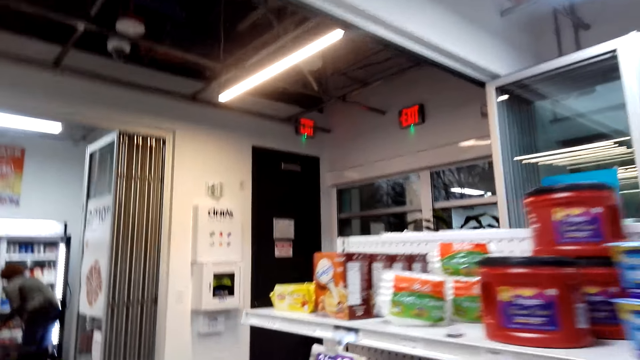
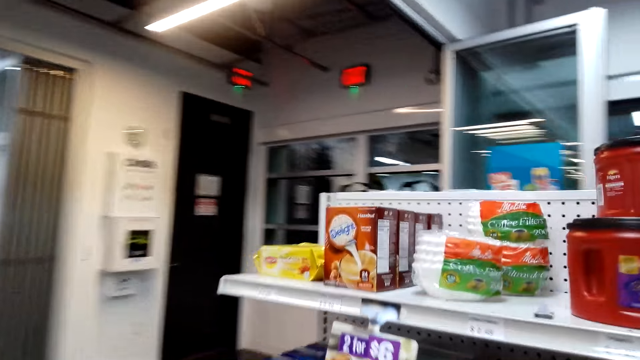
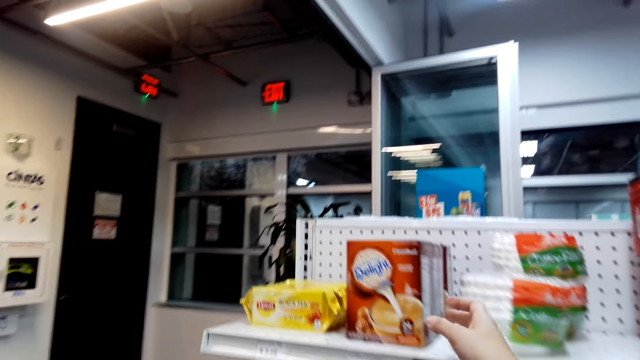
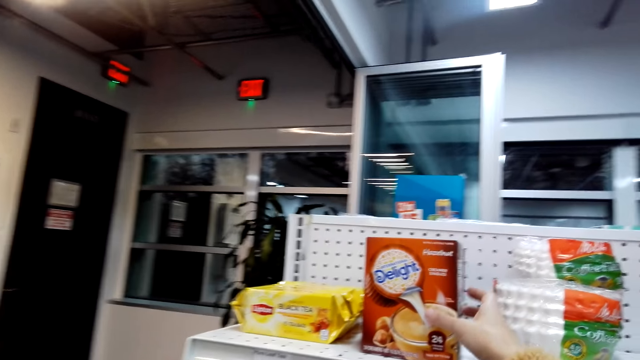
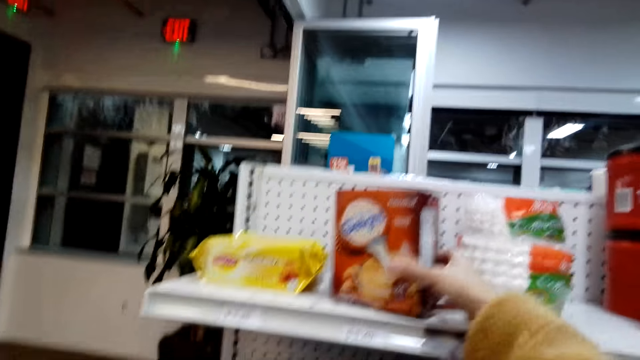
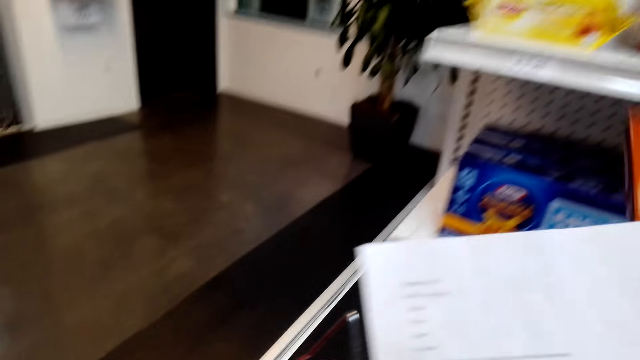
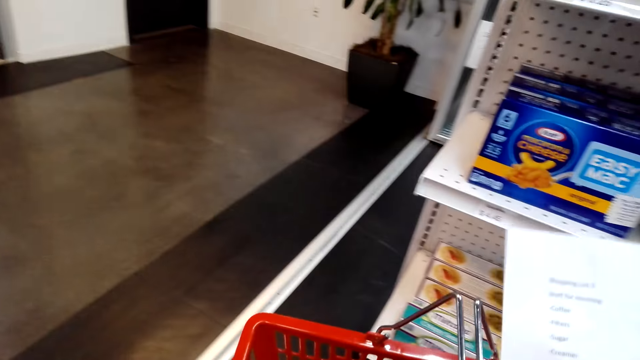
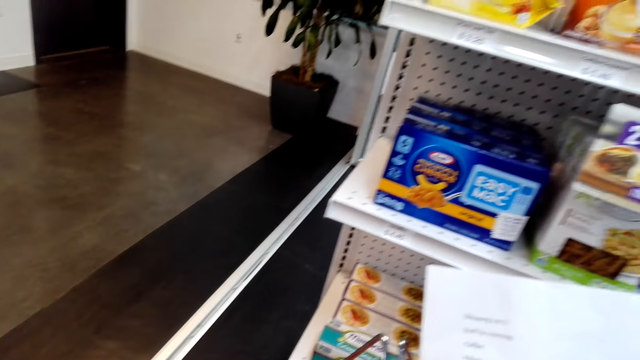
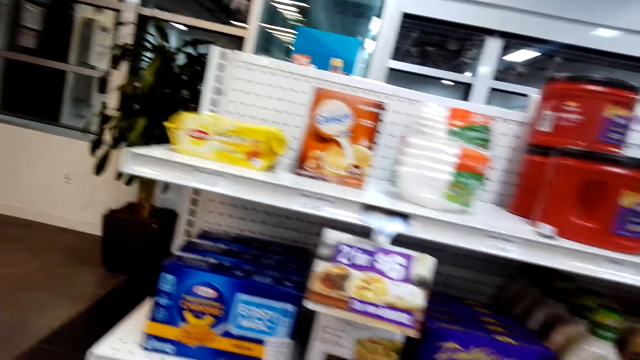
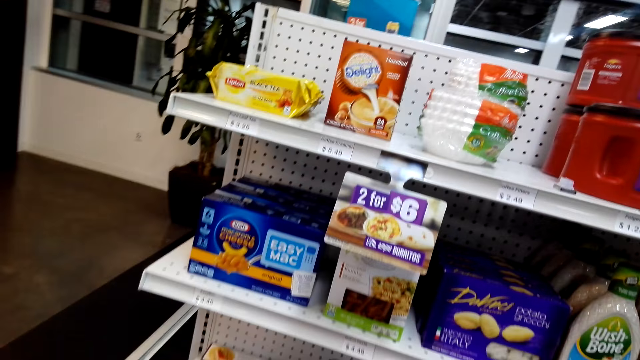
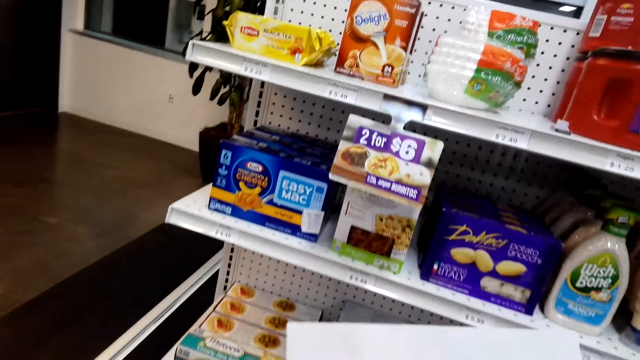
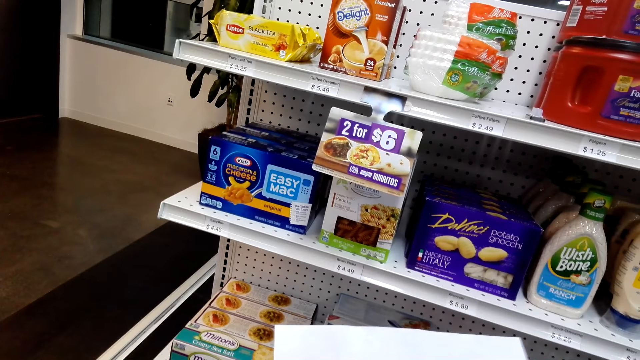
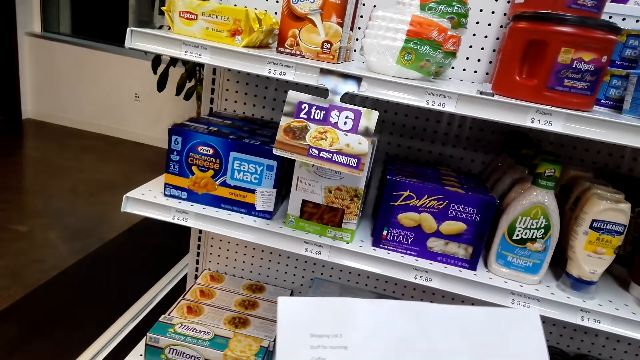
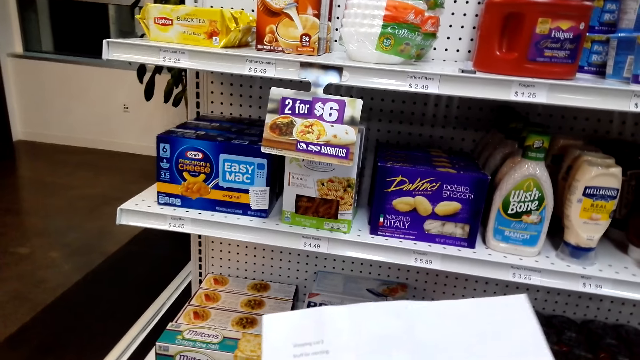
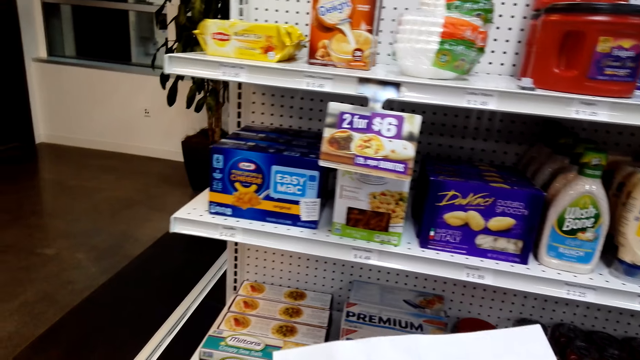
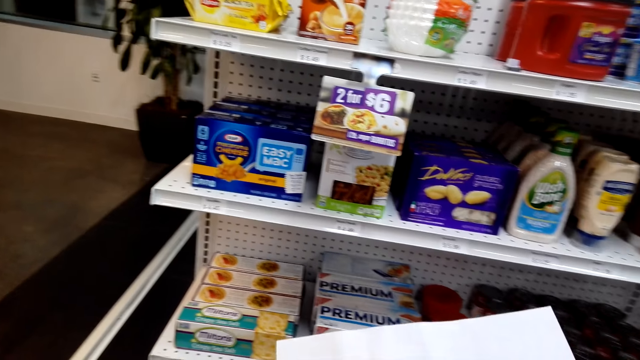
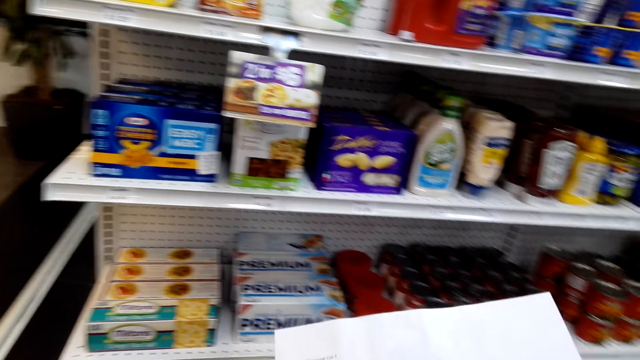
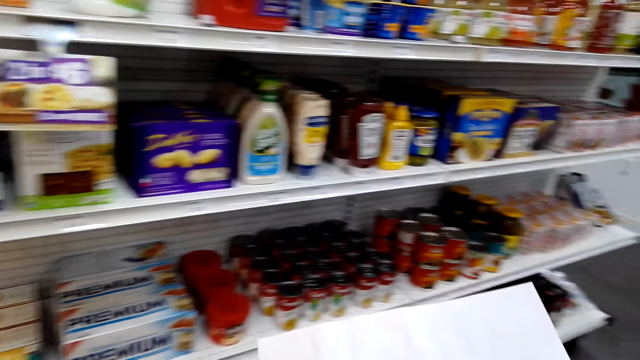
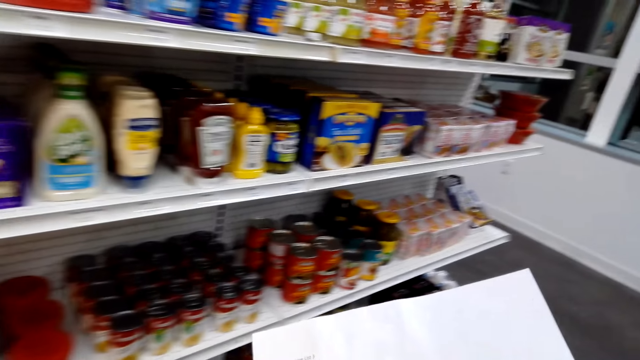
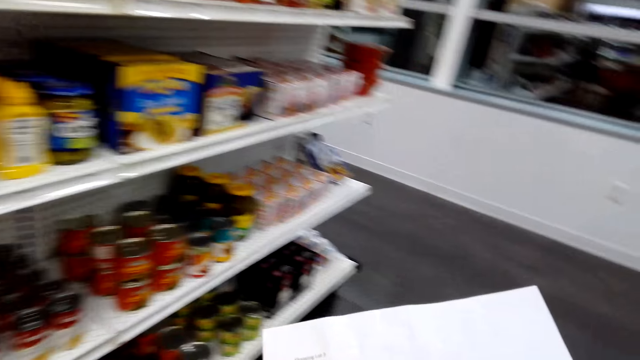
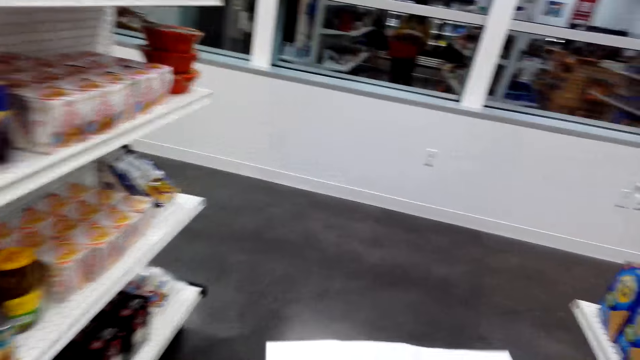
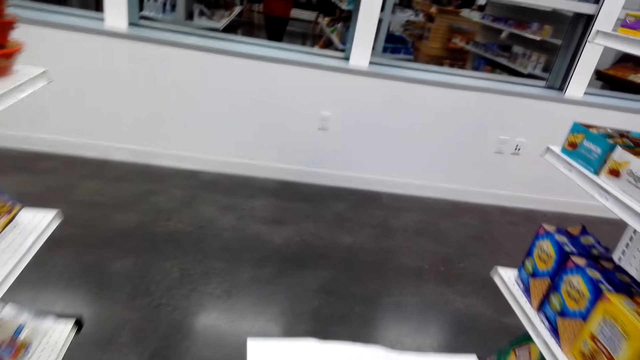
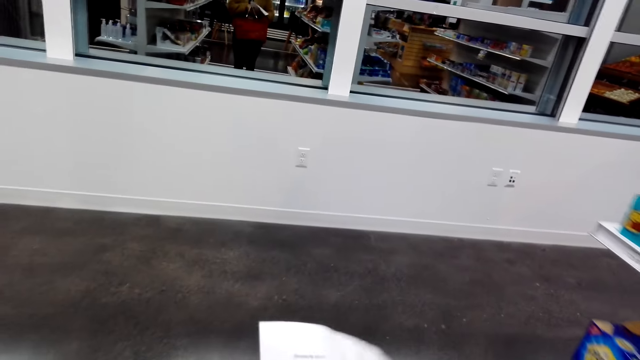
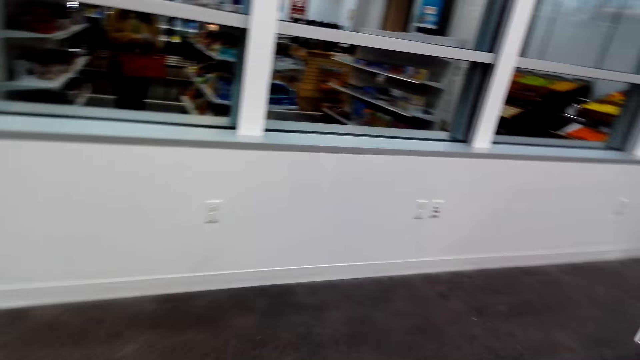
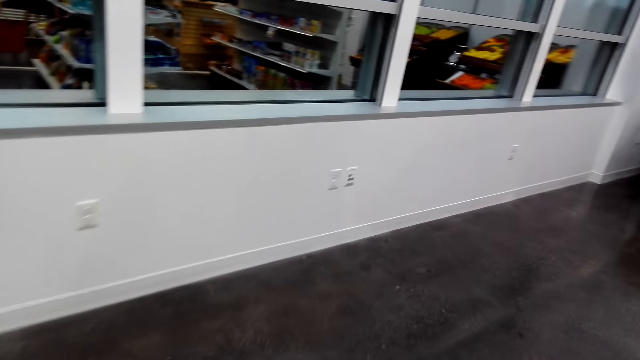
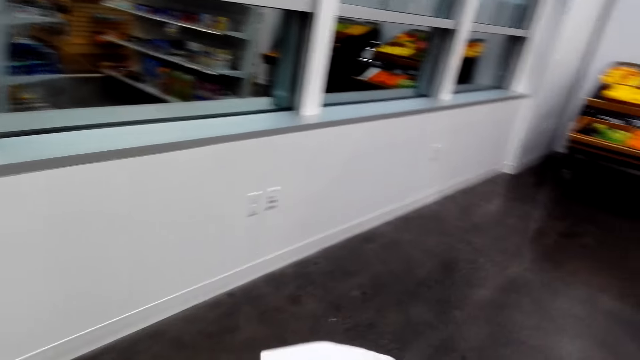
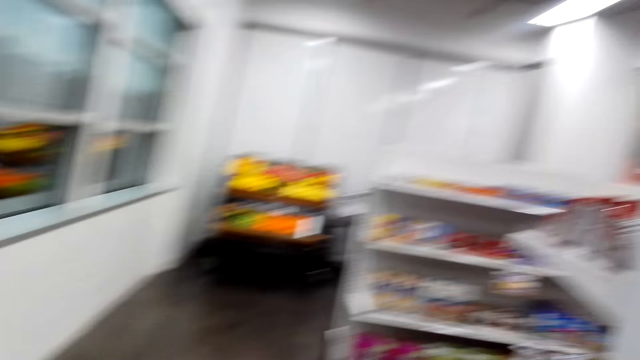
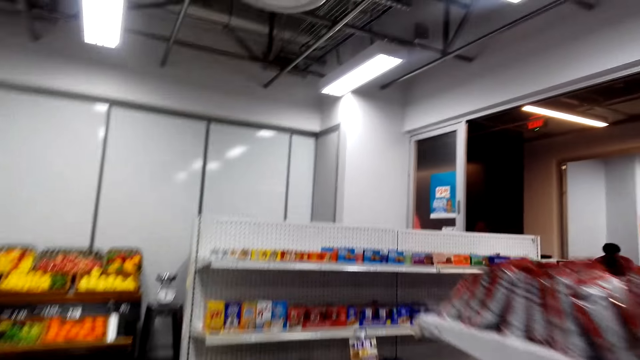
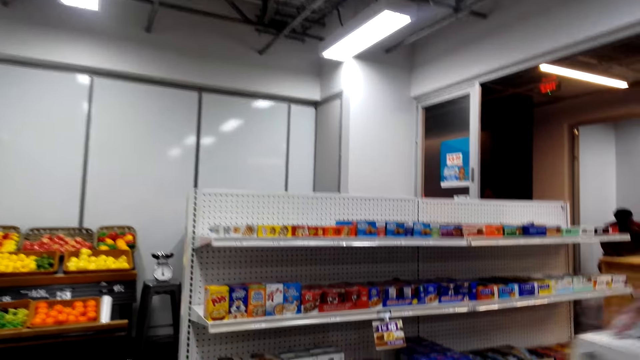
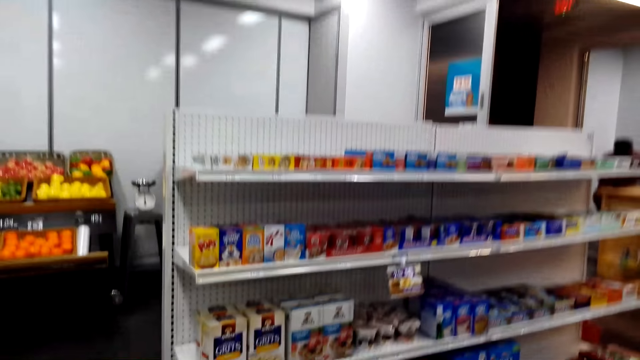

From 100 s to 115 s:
The camera wearer picks up a packet of delight or coffee. They put the packet in the shopping basket. They walk.

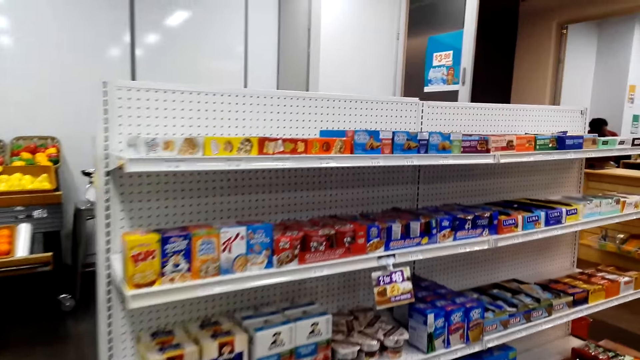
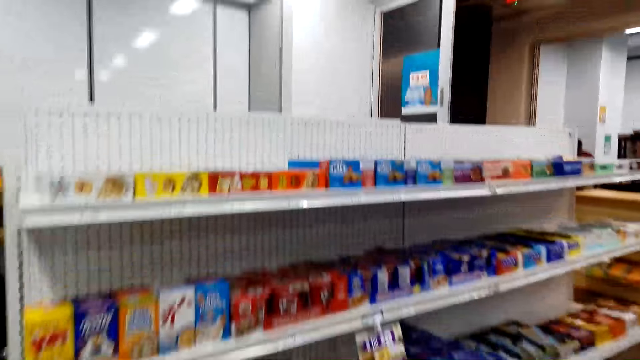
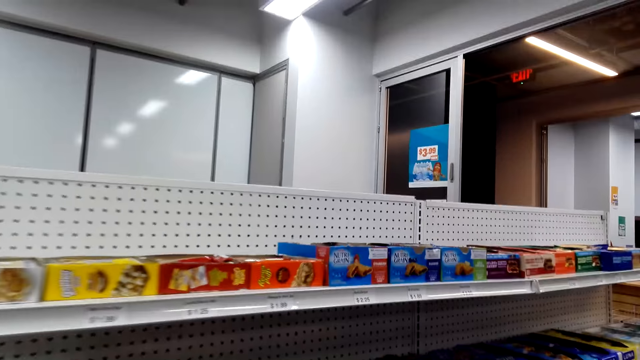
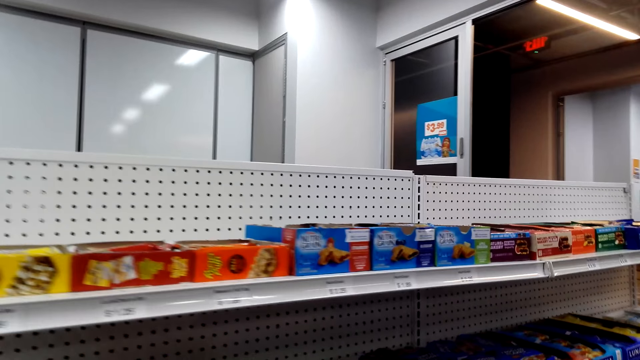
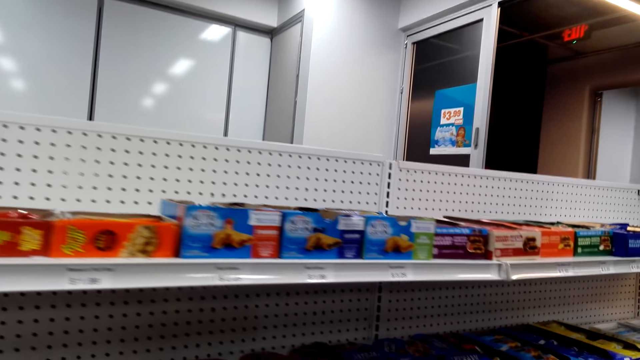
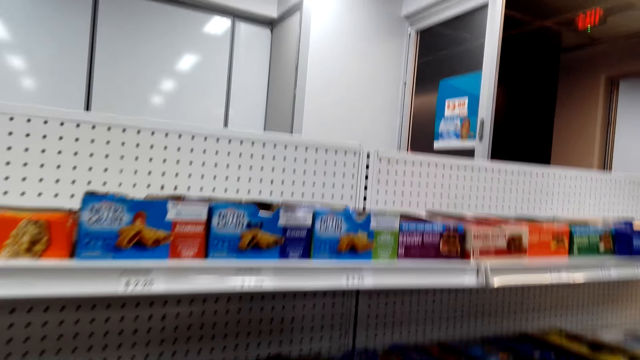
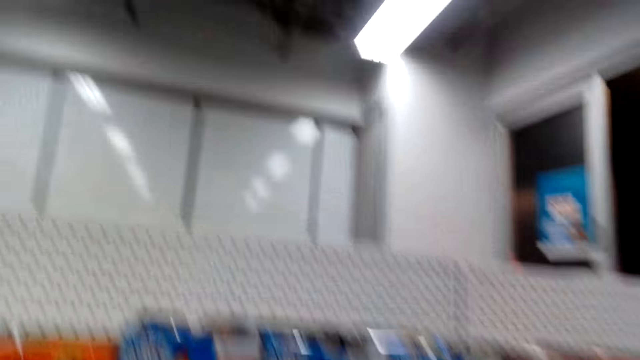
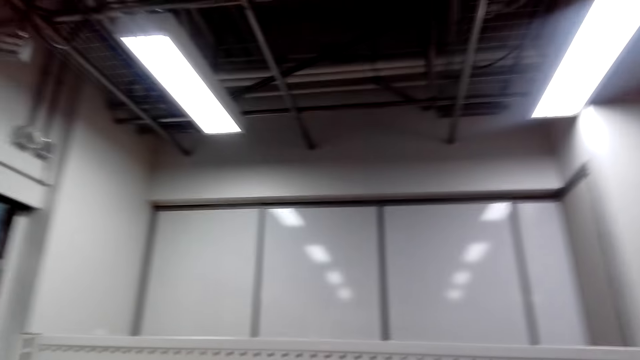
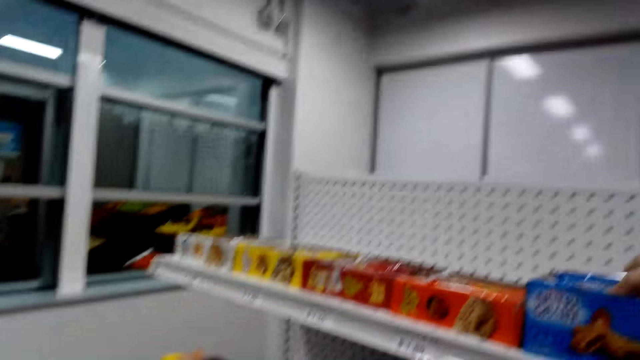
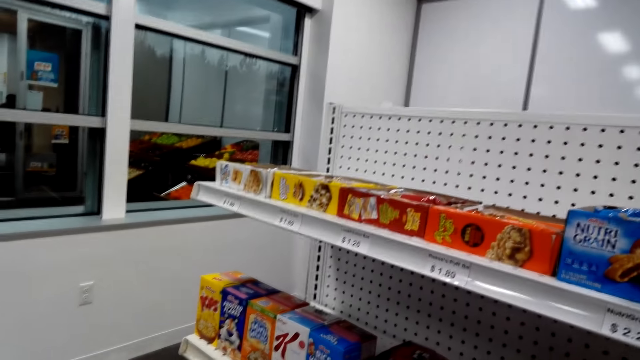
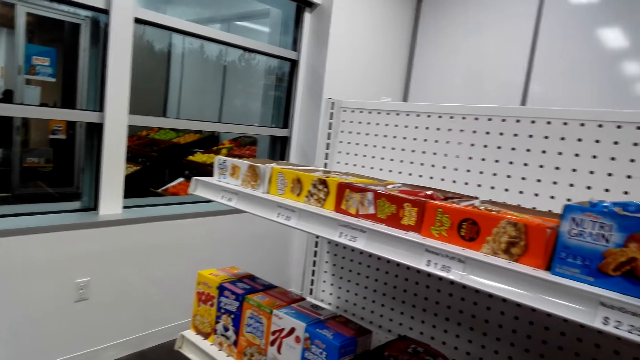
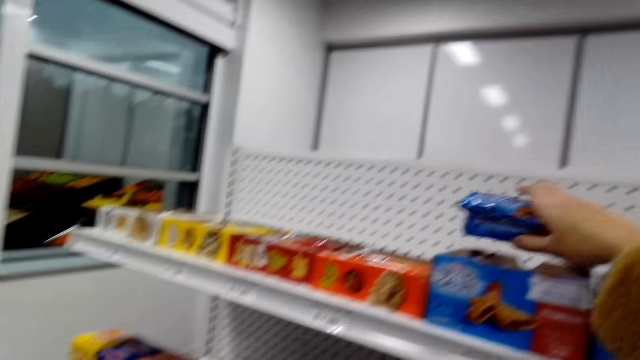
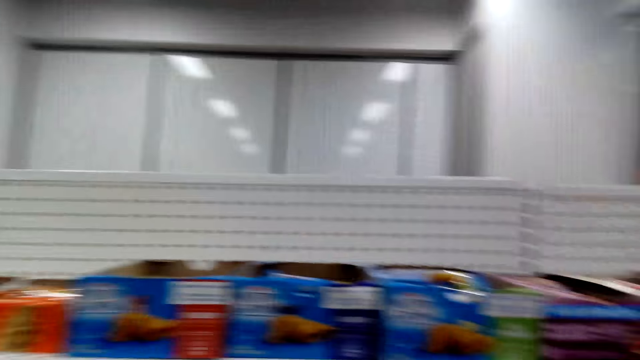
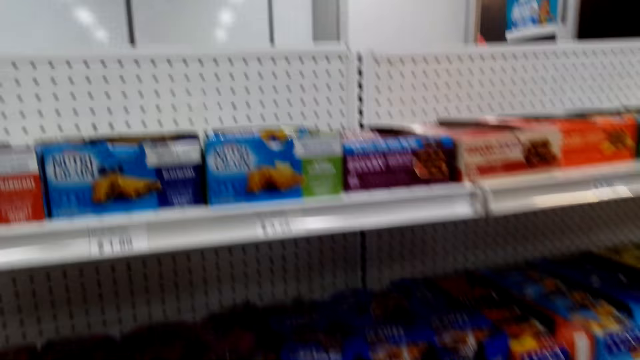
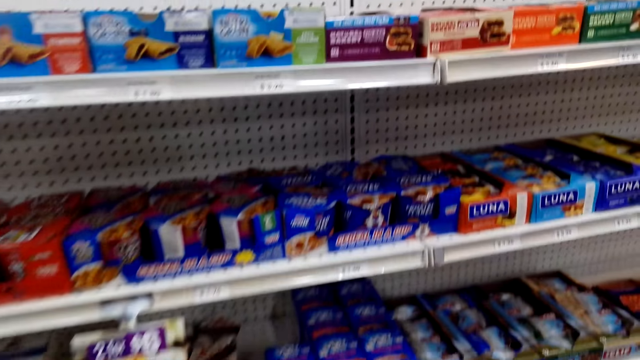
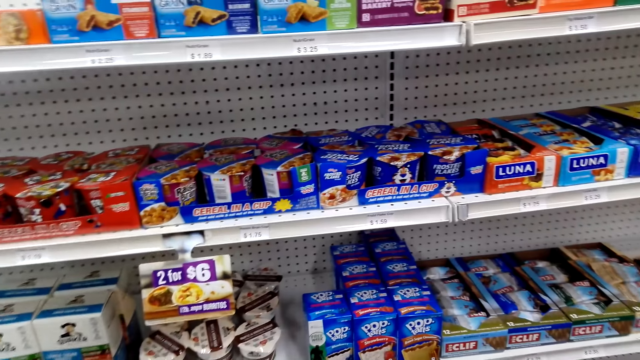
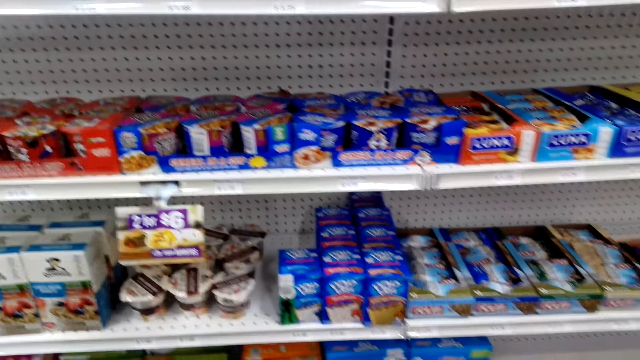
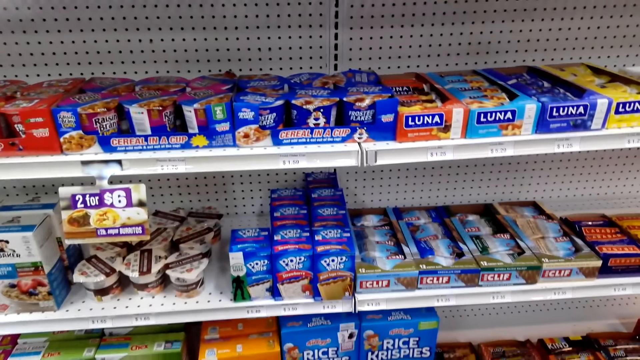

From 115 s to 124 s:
The camera wearer picks up a packet of cereal bars from the shelf.
